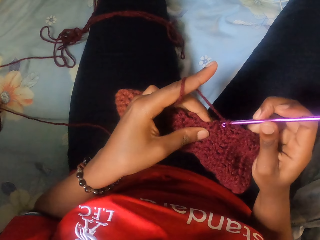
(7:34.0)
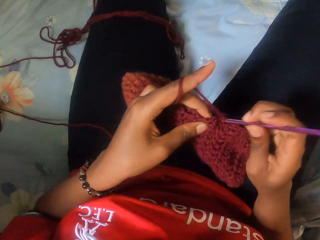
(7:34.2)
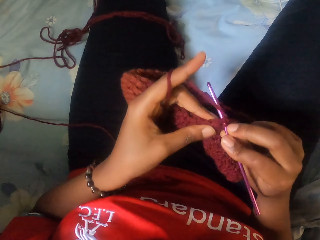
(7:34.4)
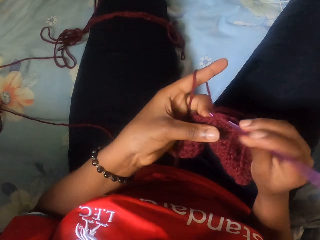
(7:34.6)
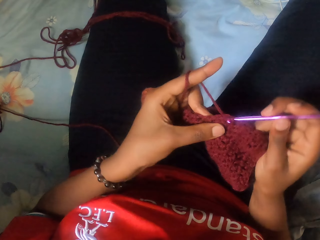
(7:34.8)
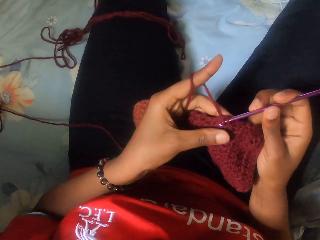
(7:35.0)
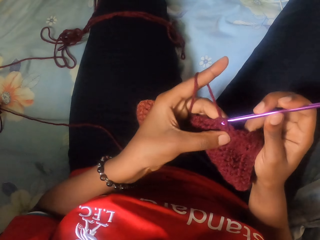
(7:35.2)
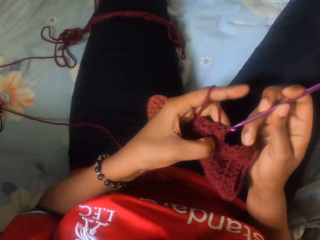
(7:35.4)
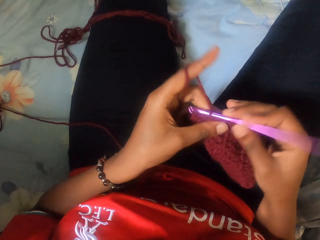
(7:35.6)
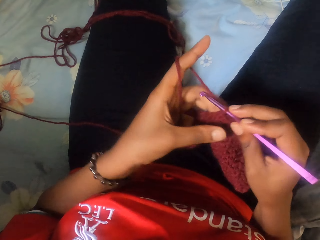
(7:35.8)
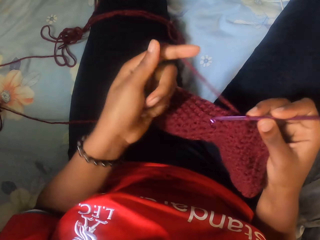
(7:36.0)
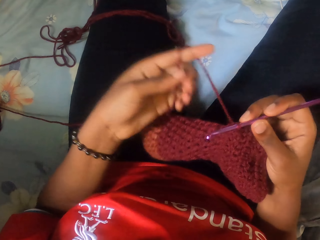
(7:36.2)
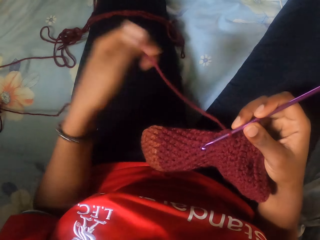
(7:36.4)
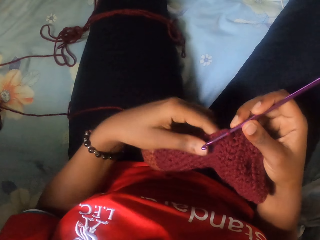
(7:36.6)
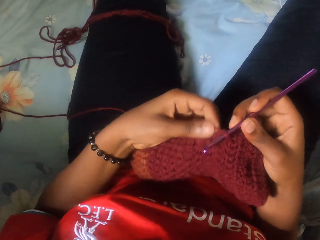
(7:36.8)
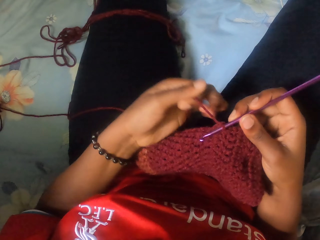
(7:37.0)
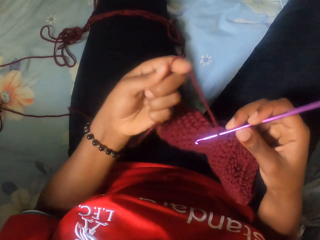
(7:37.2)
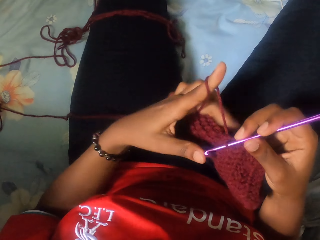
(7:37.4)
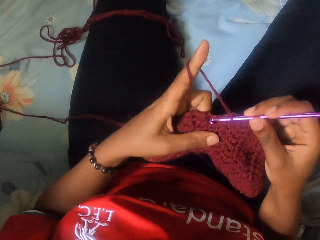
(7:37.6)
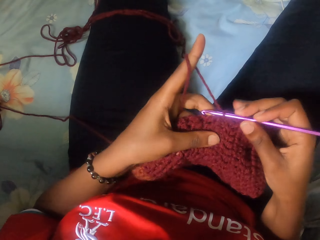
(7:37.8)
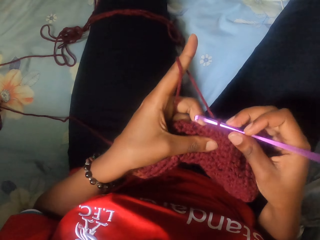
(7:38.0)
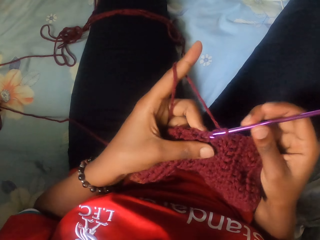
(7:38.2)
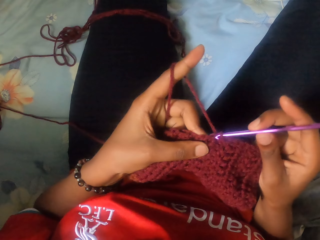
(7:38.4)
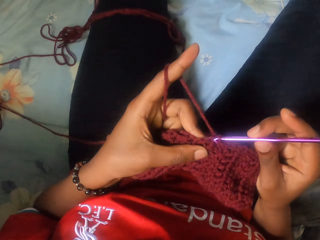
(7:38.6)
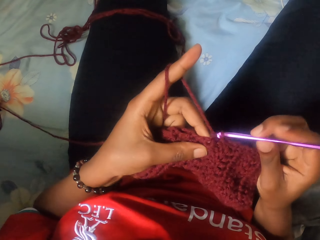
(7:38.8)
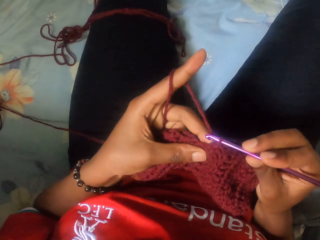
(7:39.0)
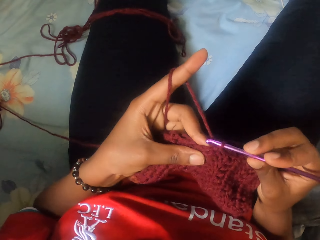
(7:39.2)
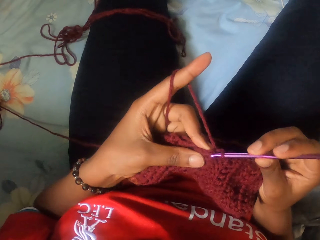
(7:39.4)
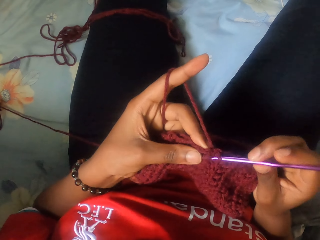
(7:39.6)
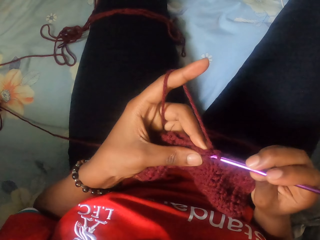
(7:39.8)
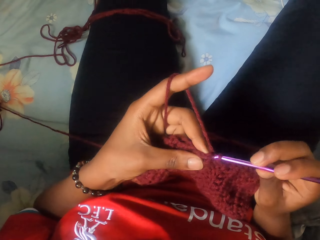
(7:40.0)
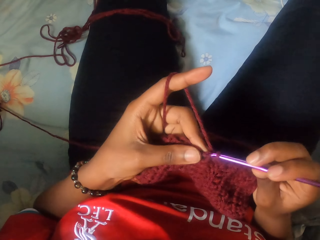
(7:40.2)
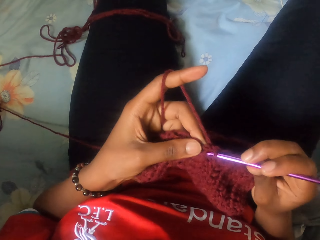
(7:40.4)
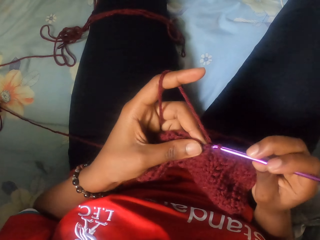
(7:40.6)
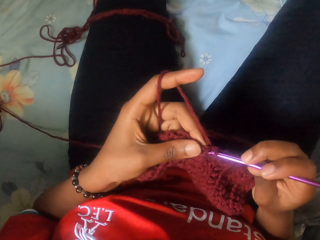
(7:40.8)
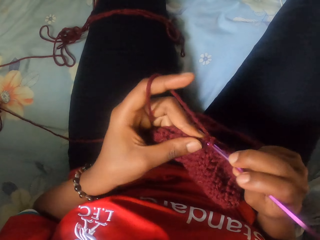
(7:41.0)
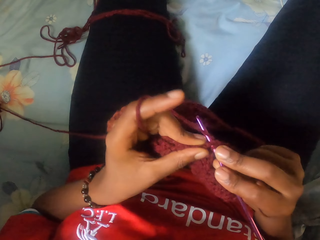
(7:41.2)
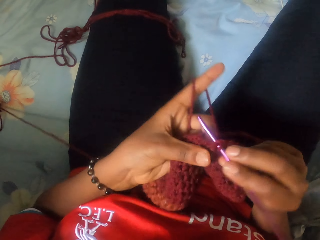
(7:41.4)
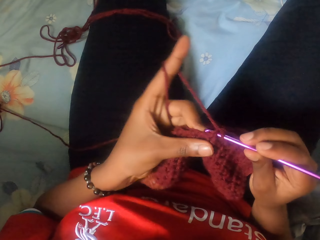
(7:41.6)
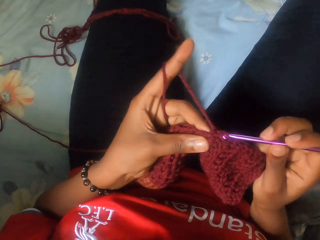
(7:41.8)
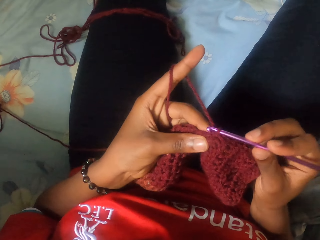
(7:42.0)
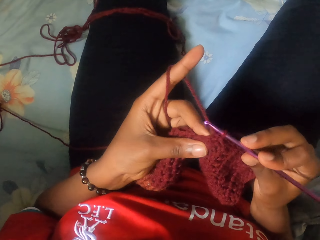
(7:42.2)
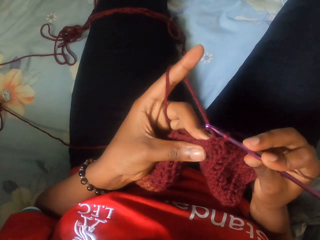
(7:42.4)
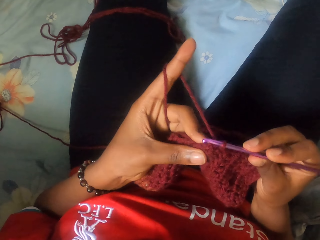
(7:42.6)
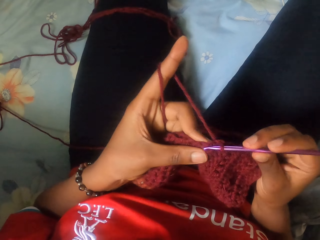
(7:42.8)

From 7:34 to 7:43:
The camera wearer pulls the string. They knit the cloth.

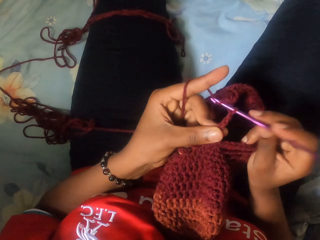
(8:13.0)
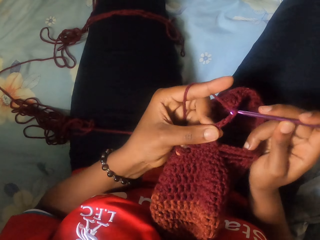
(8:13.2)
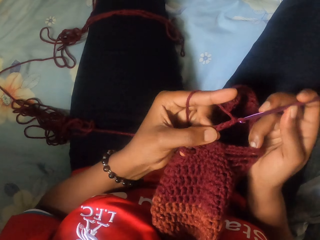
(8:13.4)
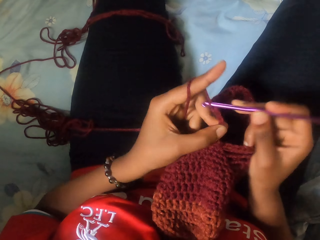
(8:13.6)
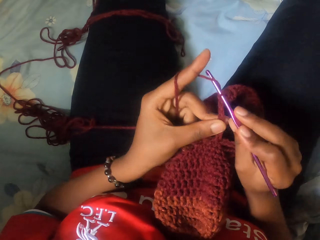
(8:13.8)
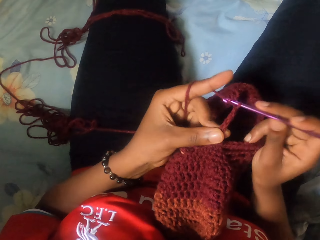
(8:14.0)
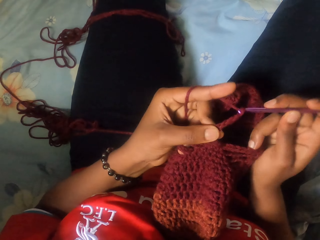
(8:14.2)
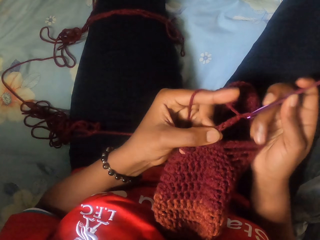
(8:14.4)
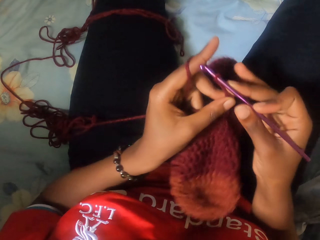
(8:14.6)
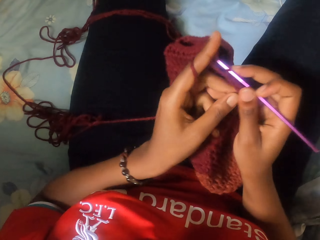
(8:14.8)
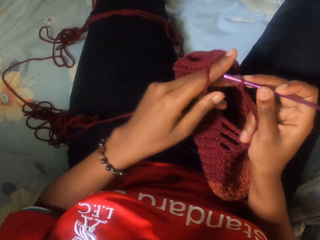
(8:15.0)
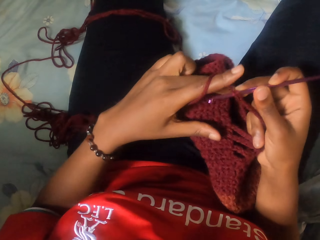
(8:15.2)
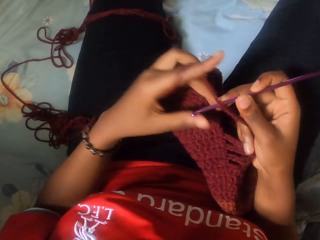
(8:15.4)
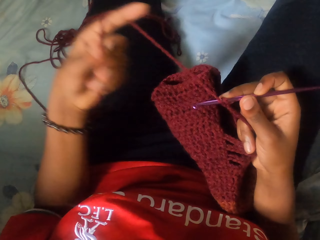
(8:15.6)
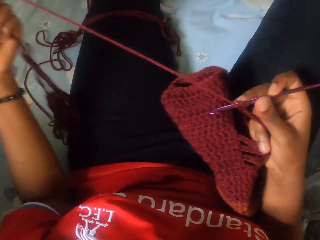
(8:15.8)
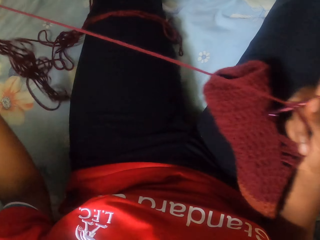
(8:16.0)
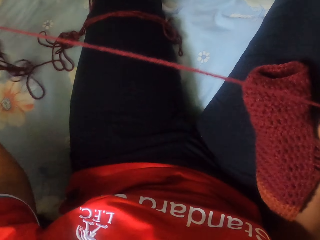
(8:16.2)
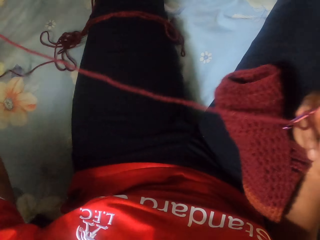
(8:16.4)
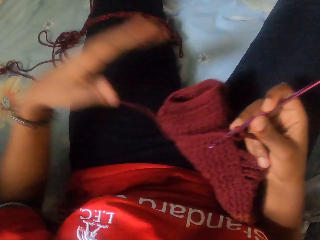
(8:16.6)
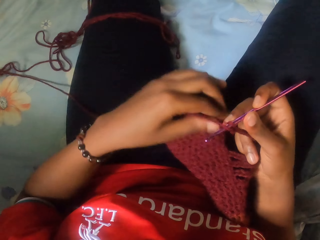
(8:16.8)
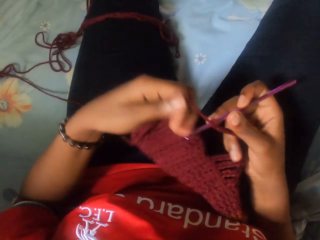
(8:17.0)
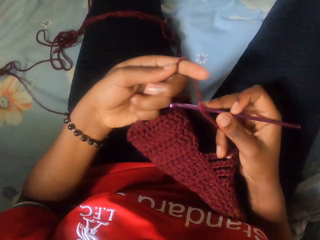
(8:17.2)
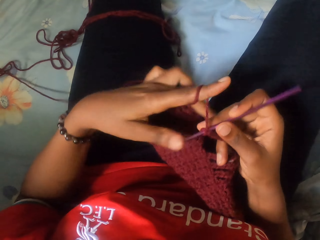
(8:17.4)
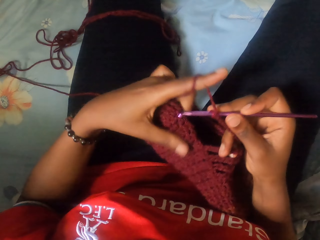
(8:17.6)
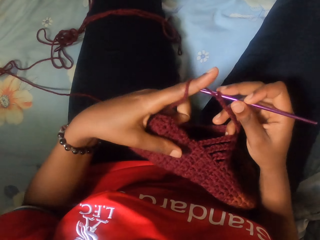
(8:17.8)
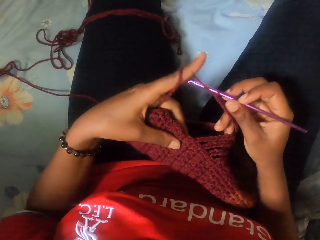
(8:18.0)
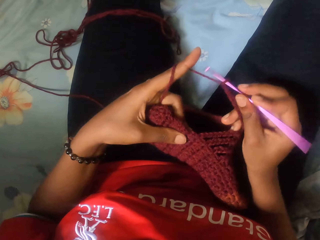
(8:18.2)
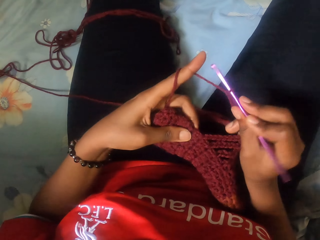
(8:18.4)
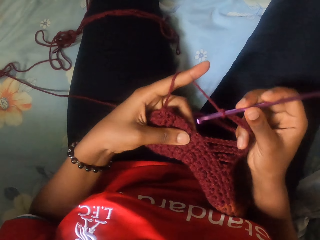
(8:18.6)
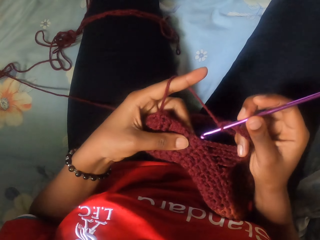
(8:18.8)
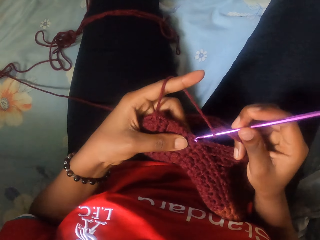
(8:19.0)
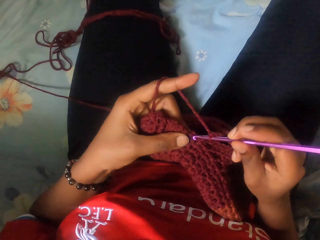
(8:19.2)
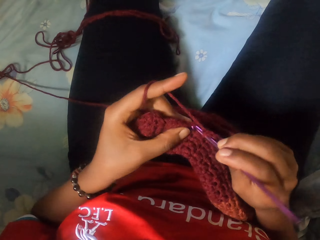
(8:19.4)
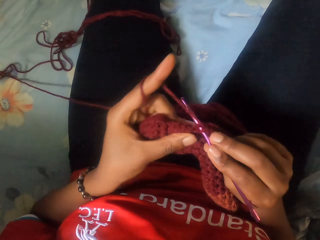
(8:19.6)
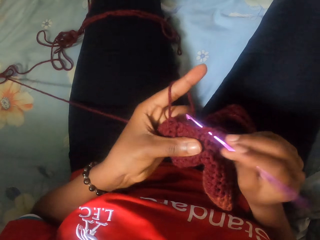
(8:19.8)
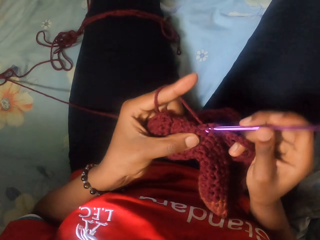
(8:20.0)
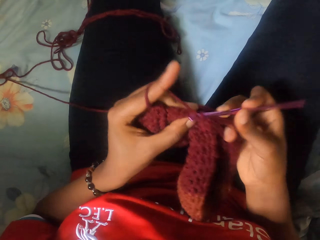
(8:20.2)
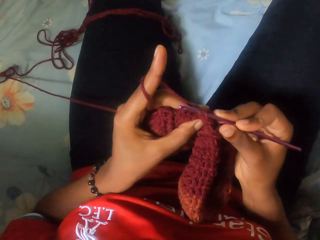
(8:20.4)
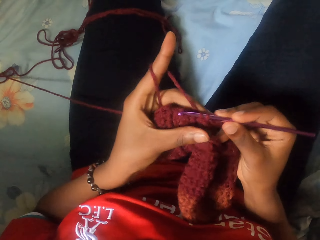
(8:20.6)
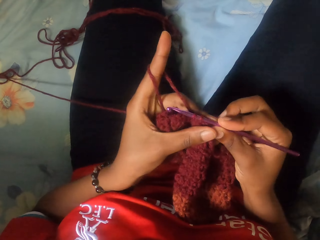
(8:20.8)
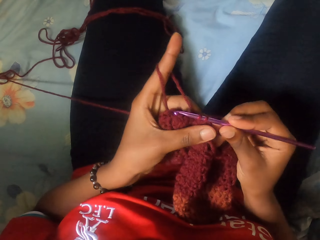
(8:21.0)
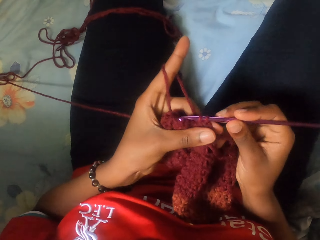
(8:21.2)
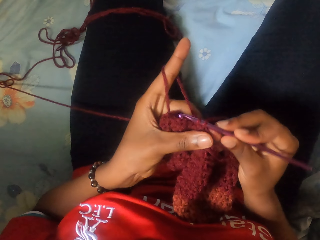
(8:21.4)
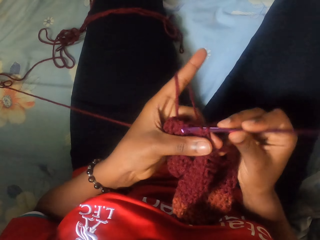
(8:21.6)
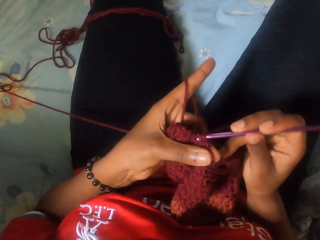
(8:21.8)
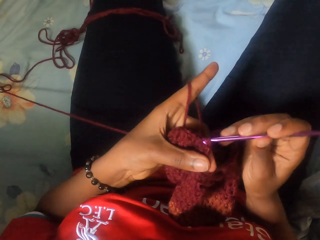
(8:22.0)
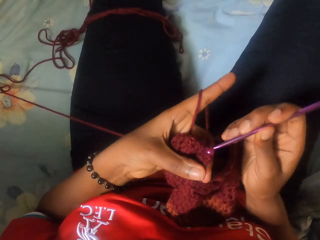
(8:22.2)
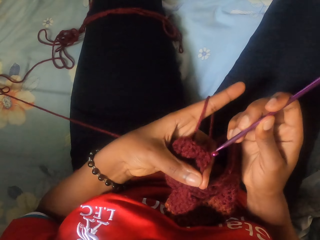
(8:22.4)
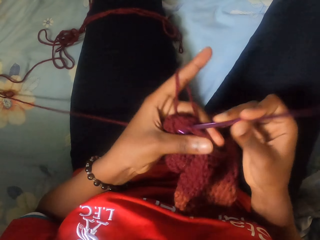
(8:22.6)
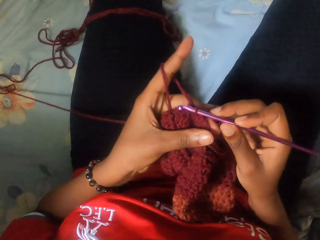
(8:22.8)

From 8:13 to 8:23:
The camera wearer pulls the string. They knit the cloth.
